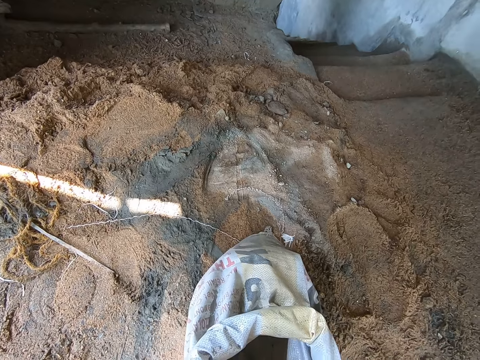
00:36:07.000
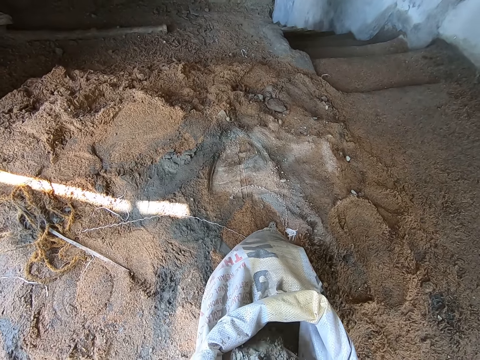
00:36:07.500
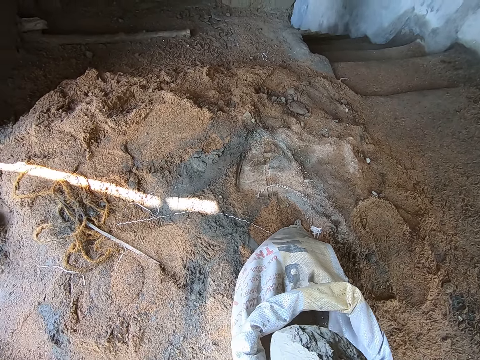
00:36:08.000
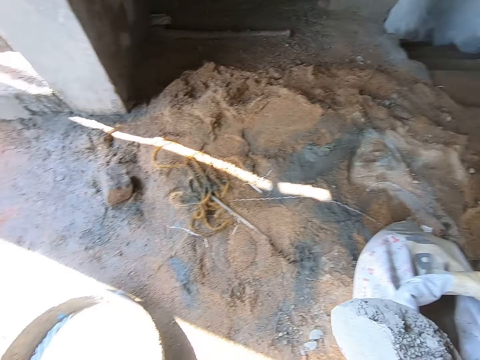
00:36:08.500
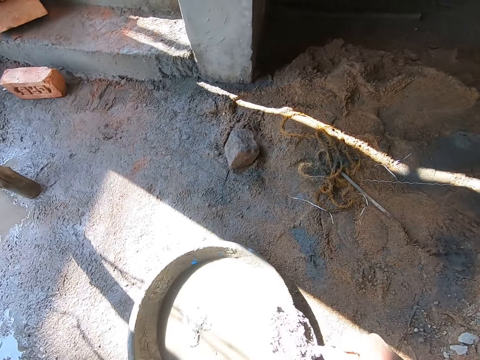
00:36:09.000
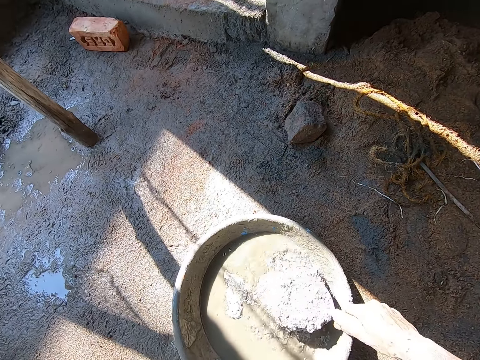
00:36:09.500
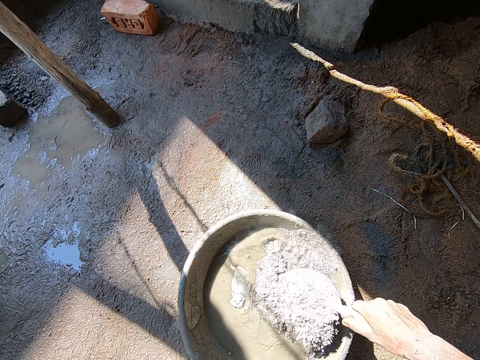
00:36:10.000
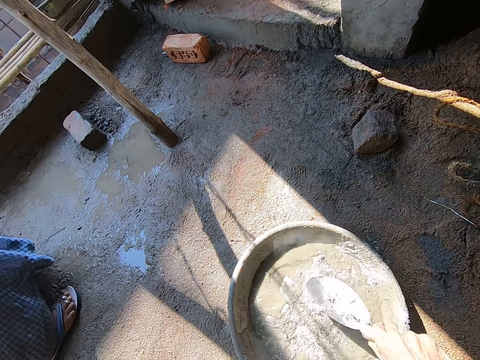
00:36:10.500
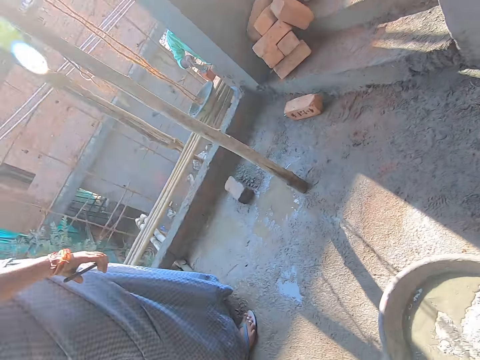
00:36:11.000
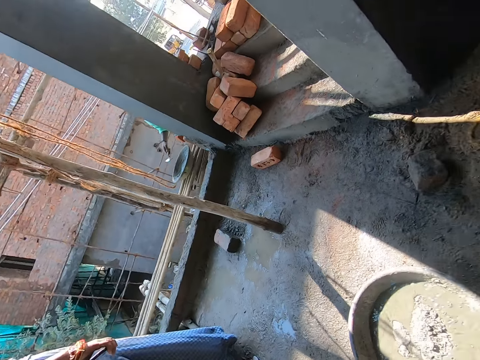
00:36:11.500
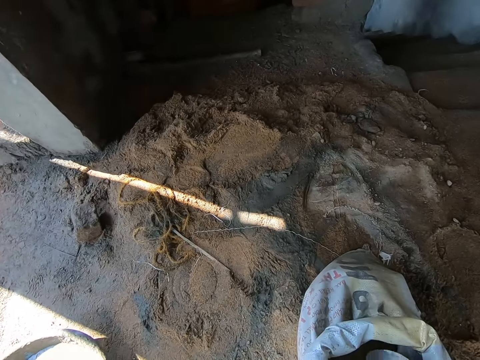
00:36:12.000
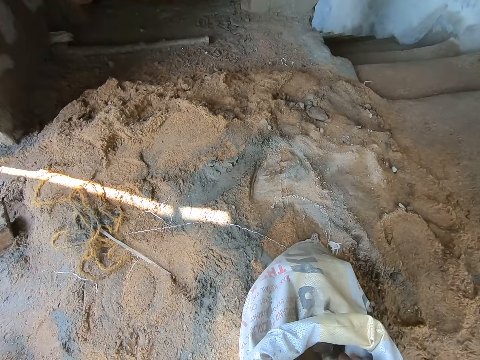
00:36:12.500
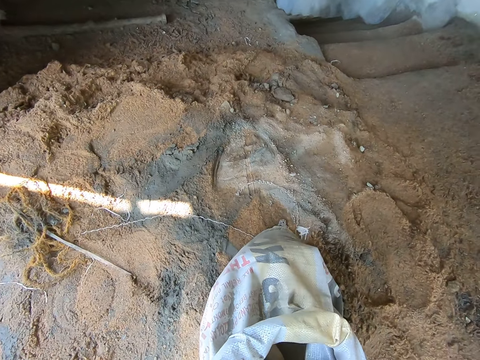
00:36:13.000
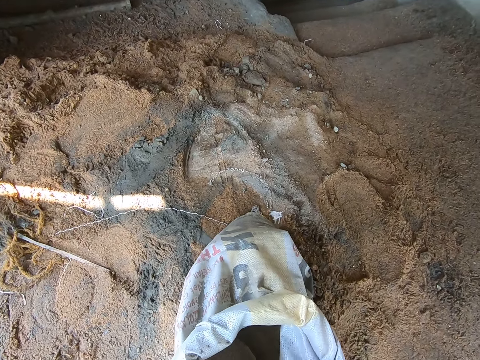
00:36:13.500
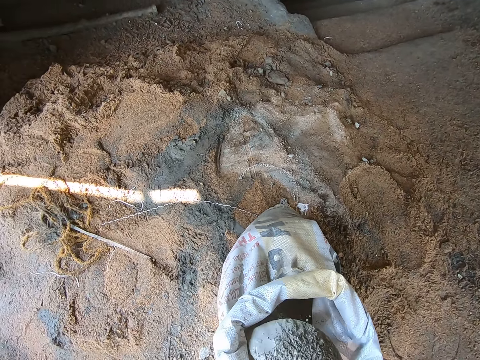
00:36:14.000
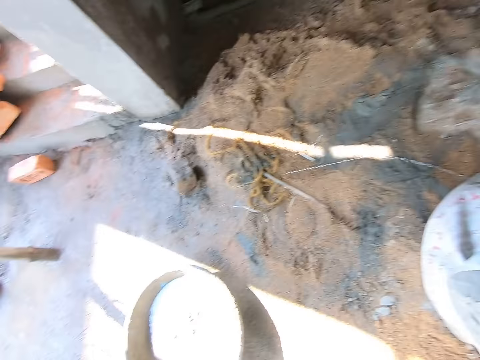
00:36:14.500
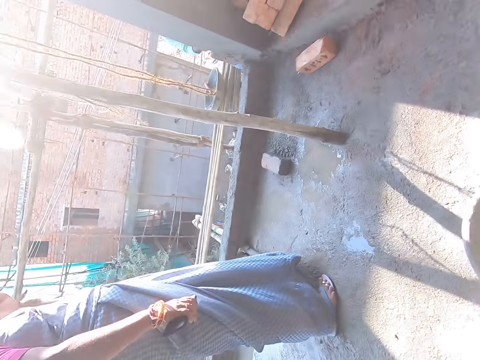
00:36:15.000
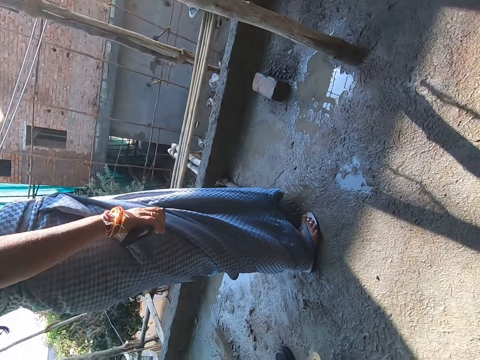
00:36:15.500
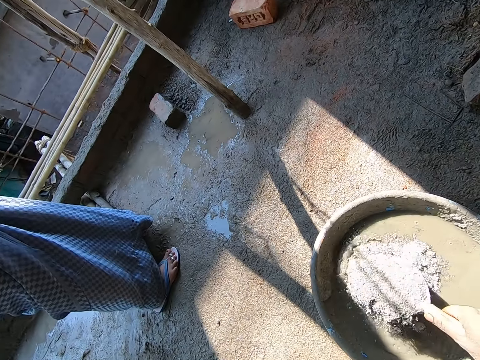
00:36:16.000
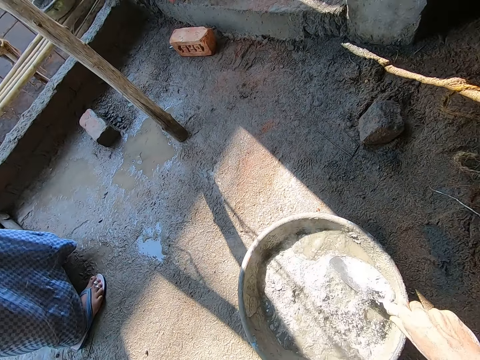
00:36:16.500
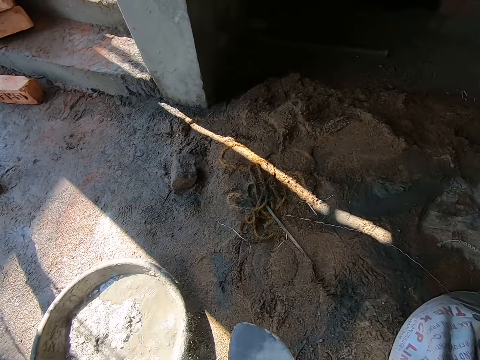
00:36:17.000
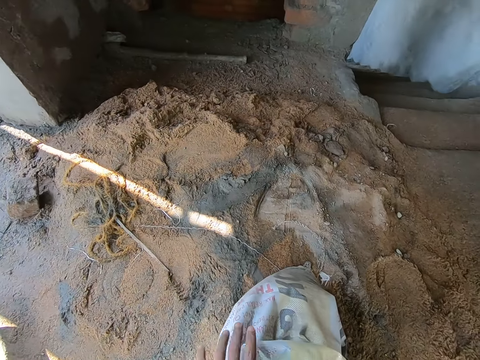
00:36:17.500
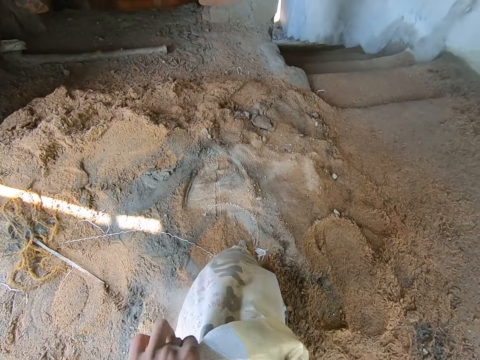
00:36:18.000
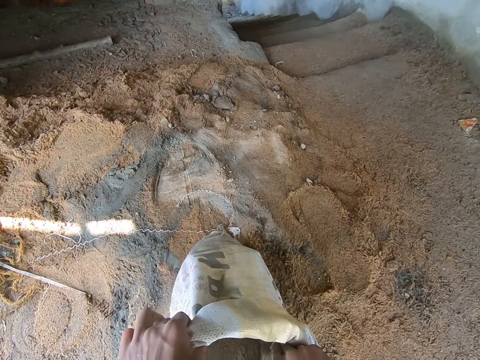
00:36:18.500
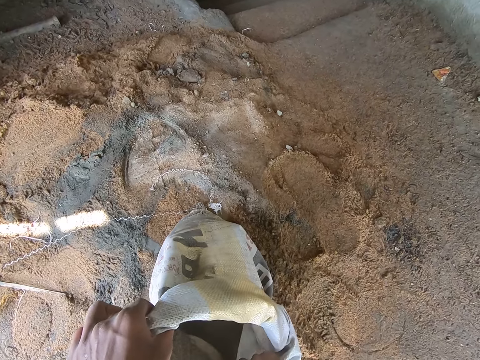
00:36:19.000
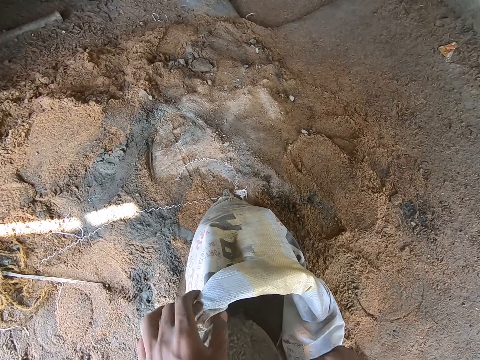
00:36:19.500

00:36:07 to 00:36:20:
The camera wearer scoops cement from the cement bag on the ground with the brick trowel in his right hand. He pours the cement in the brick trowel in his right hand into the cement mixing tray on the ground. He scoops cement from the cement bag on the ground with the brick trowel in his right hand. He pours the cement in the trowel in his right hand in the head pan on the floor, in water. He holds the sack on the floor with his left hand. He scoops cement from the sack on the floor with the trowel in his right hand.

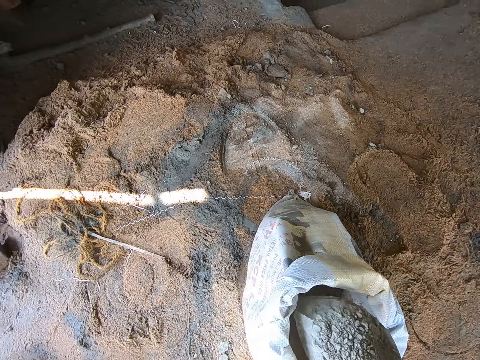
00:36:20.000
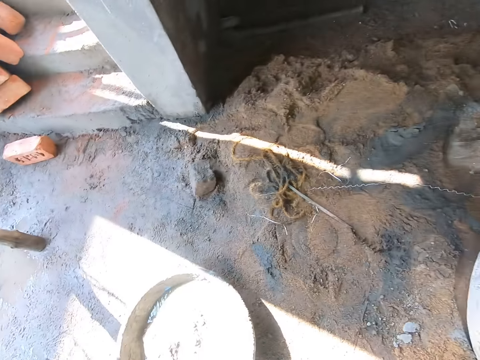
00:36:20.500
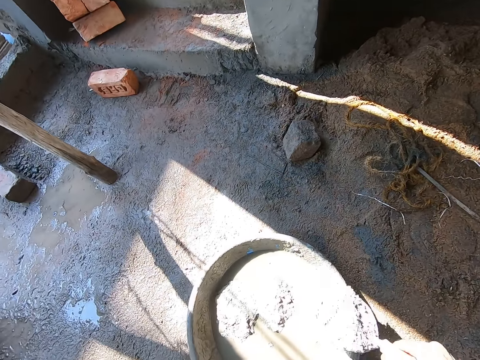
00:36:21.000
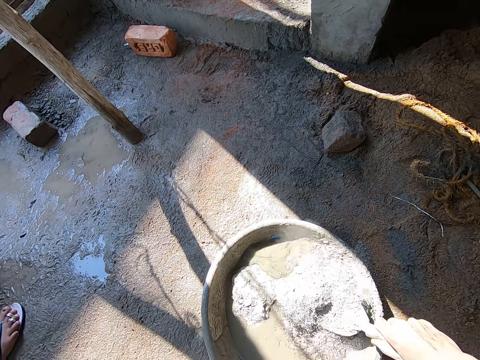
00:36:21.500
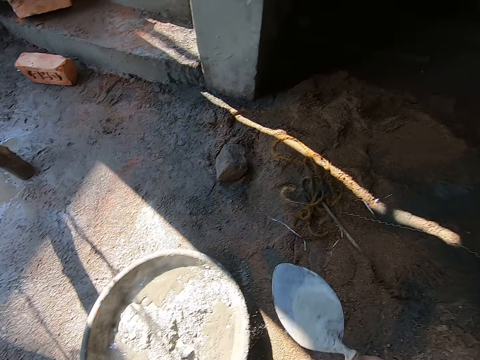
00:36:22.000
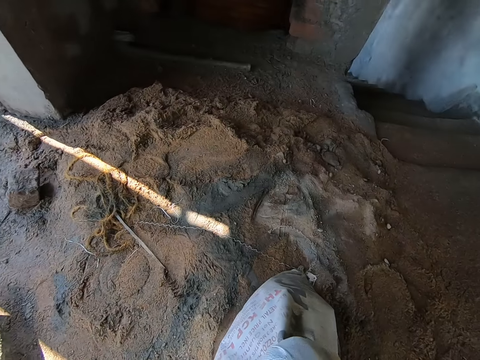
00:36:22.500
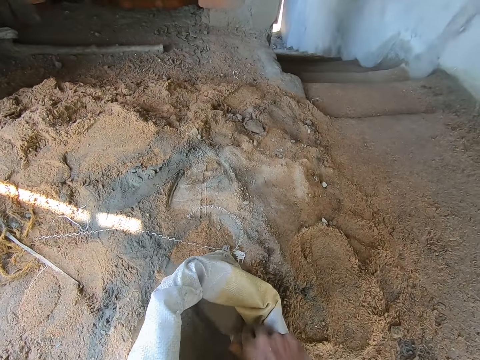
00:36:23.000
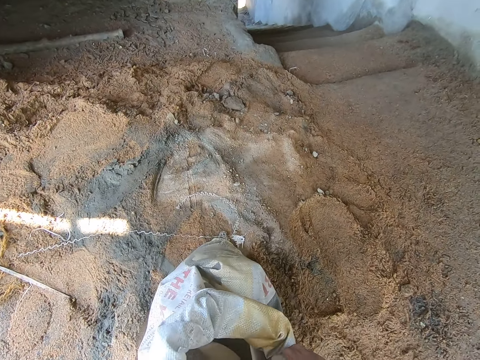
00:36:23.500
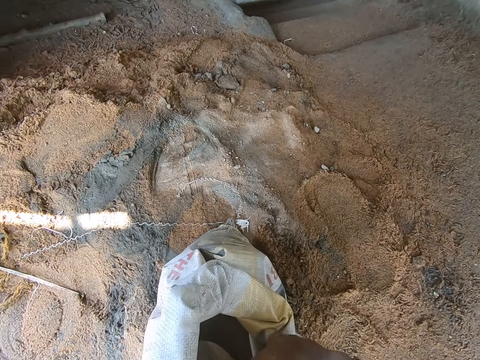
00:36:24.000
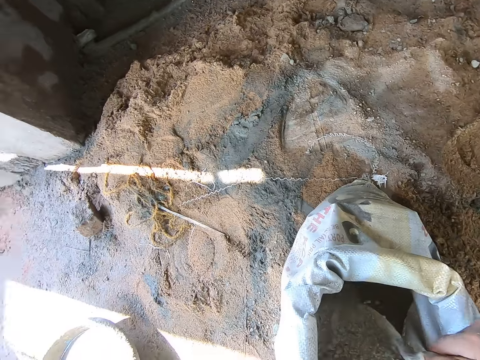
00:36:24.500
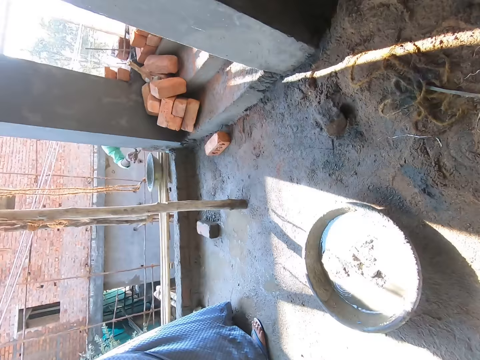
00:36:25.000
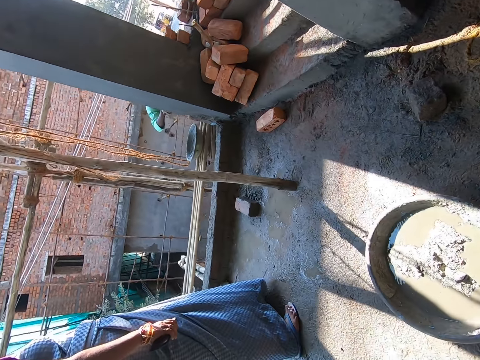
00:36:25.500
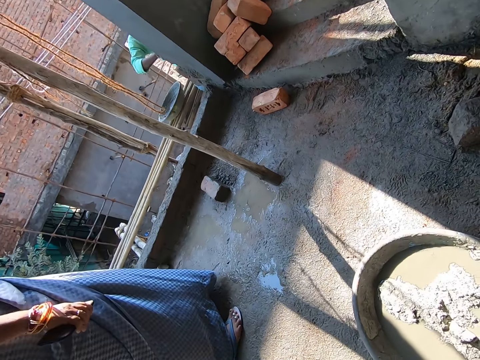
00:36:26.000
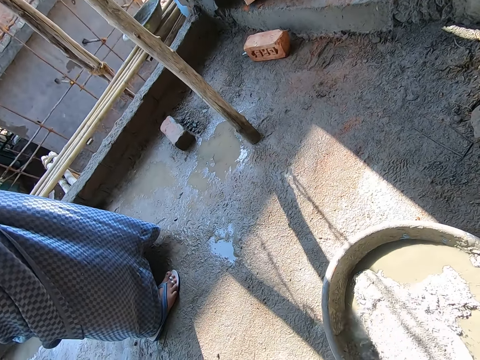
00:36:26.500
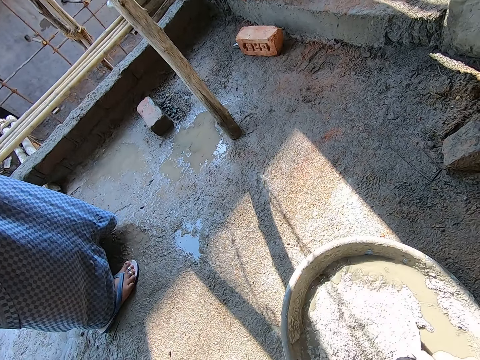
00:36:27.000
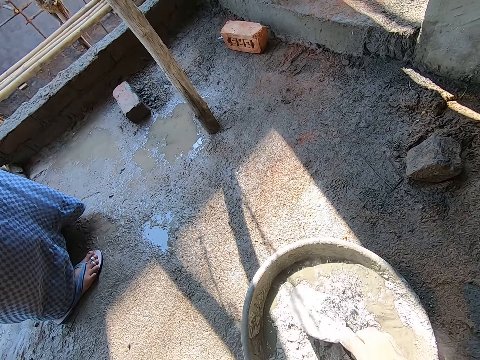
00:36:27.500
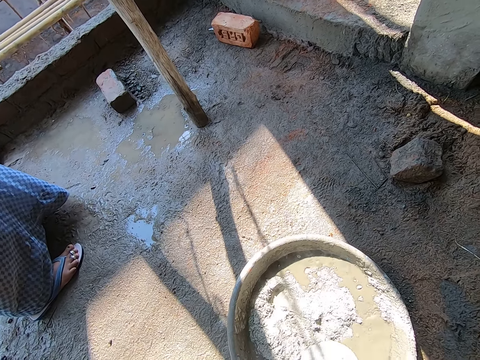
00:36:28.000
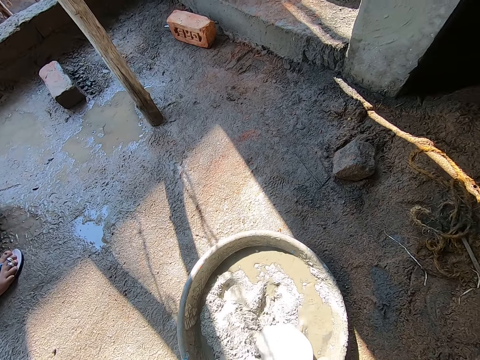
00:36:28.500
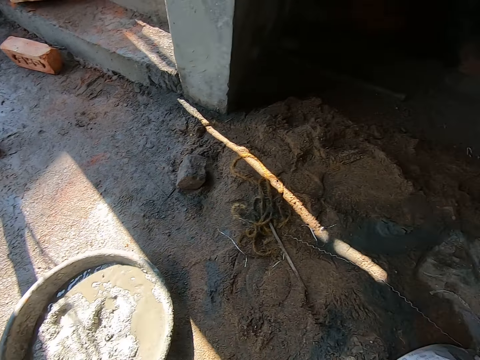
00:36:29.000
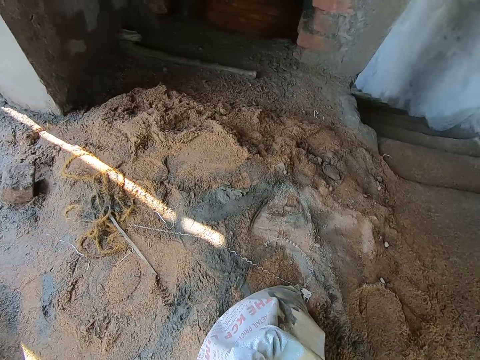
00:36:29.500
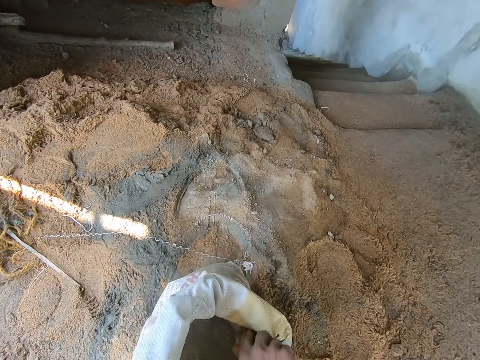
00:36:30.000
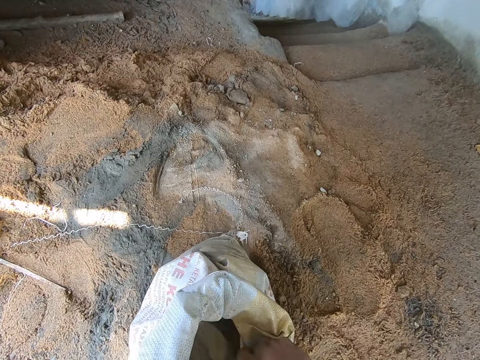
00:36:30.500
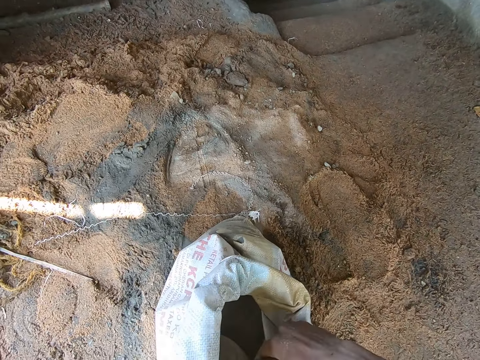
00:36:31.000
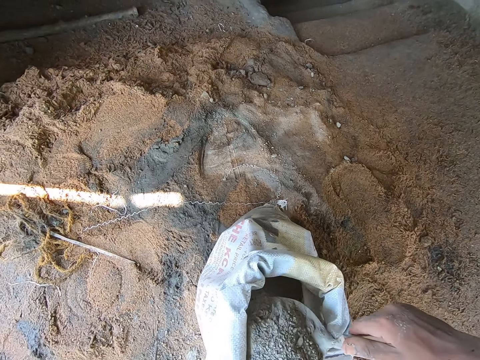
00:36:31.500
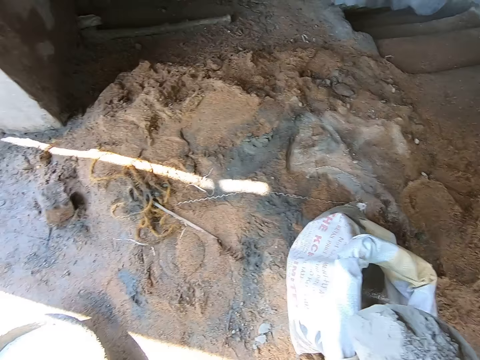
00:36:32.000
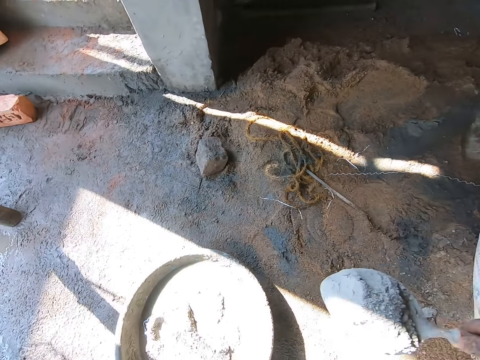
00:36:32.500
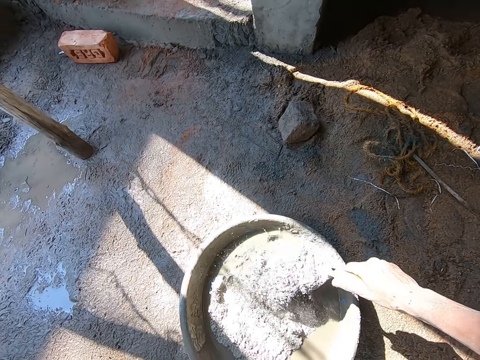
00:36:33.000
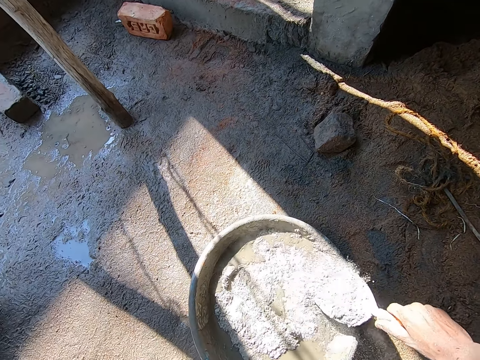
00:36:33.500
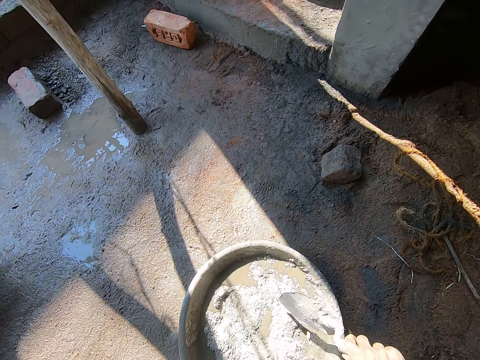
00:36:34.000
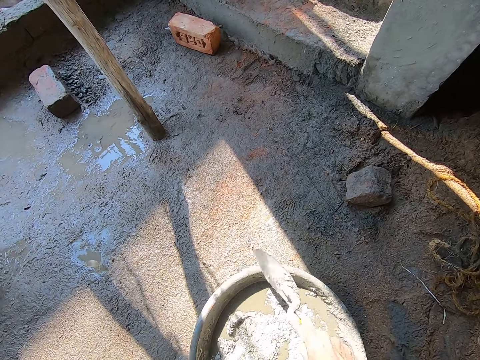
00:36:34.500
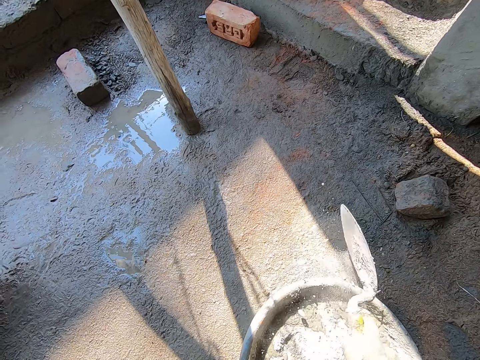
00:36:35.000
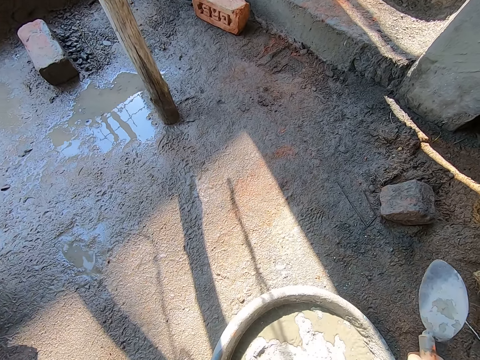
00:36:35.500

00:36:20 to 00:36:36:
The camera wearer pours the cement in the trowel in his right hand in the head pan on the floor, in water. He holds the sack on the floor with his left hand. A woman converses with the camera wearer. The camera wearer scoops cement from the sack on the floor with the trowel in his right hand. He pours the cement in the trowel in his right hand in the head pan on the floor, in water. He mixes the cement. He holds the sack on the floor with his left hand. He scoops cement from the sack on the floor with the trowel in his right hand. He converses with the woman. The woman converses with the camera wearer. The camera wearer pours the cement in the trowel in his right hand in the head pan on the floor, in water. He hits the head pan with the trowel with his right hand.
